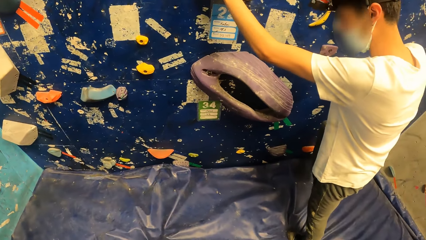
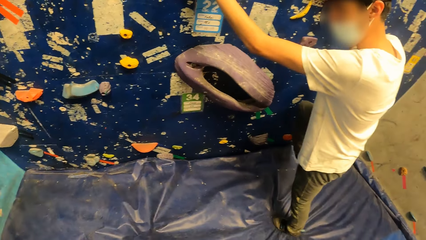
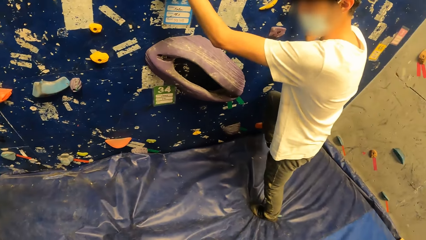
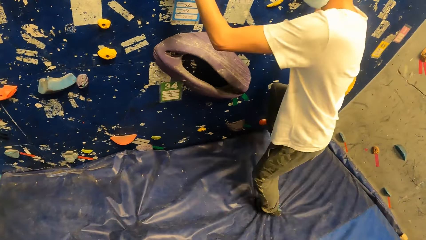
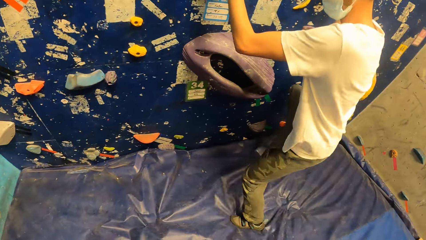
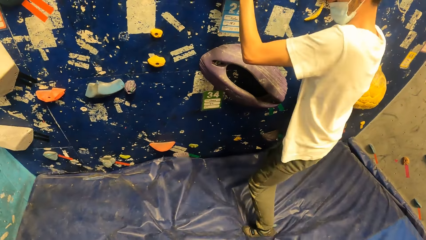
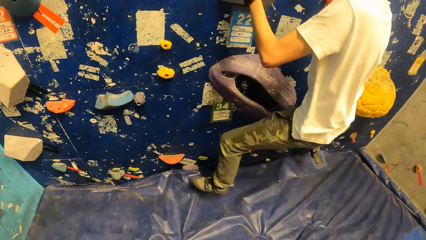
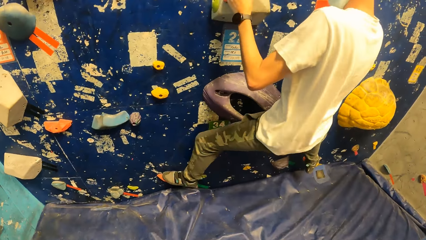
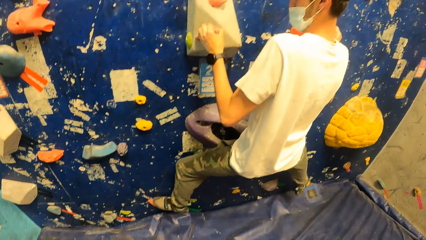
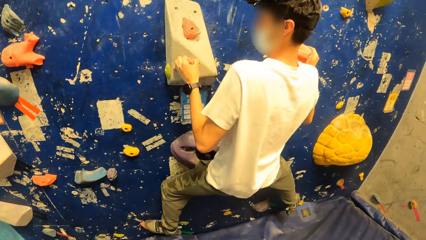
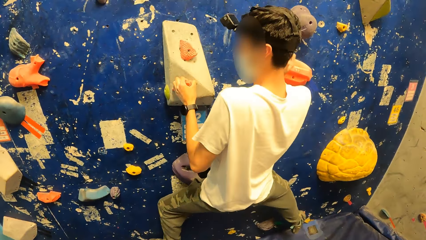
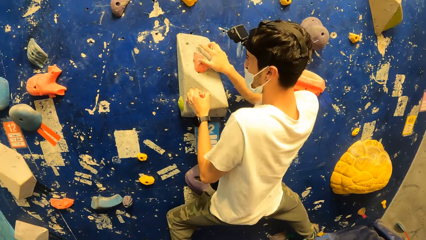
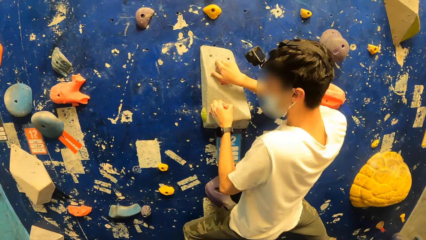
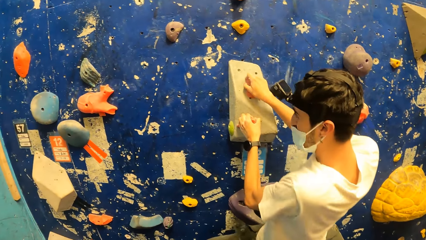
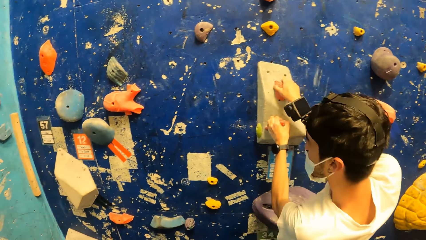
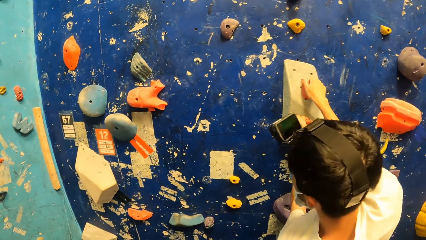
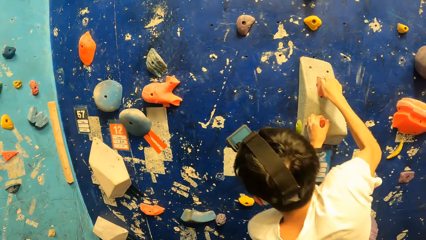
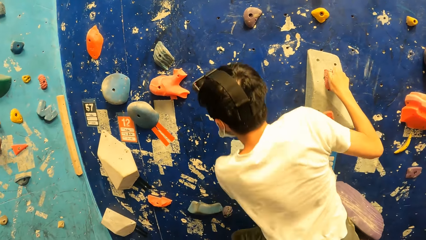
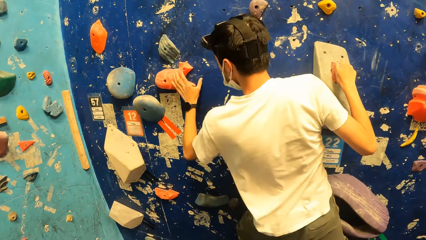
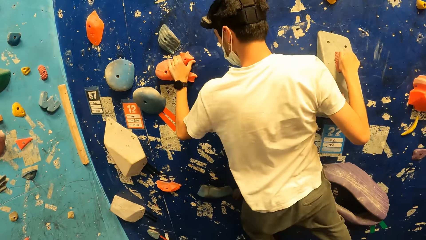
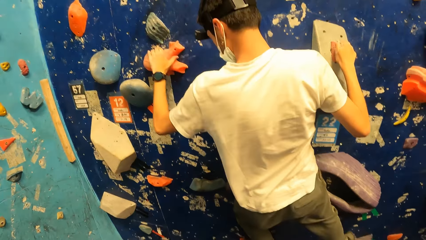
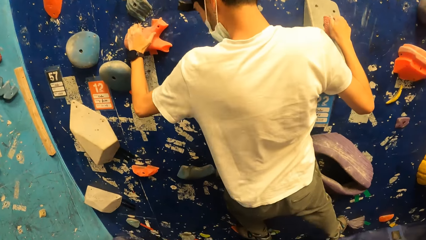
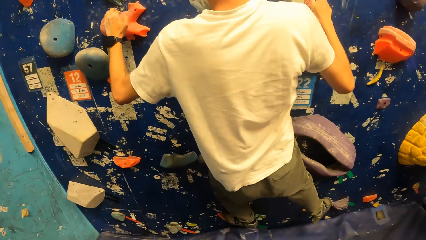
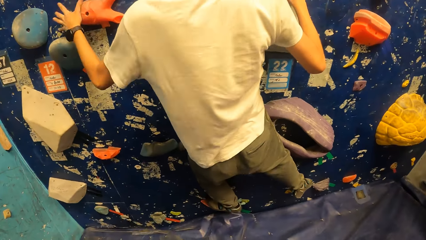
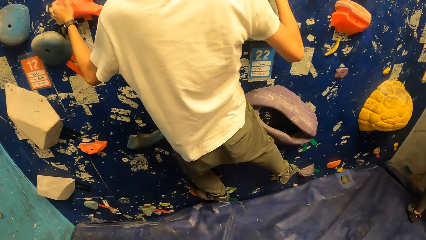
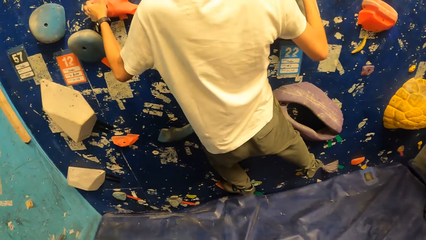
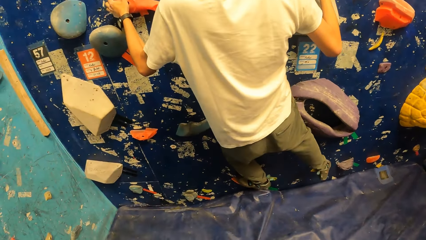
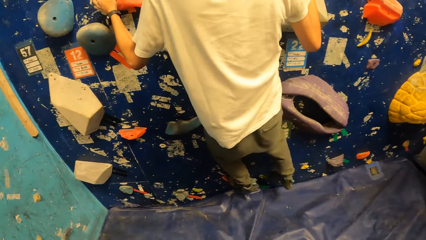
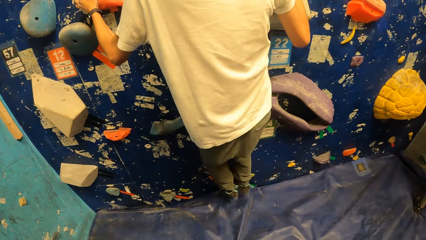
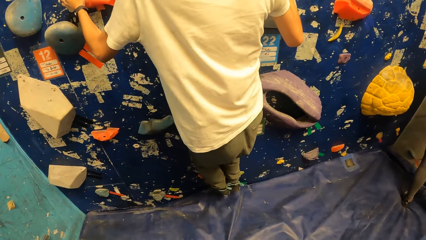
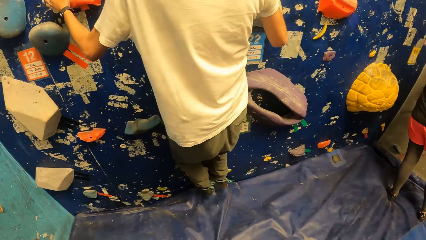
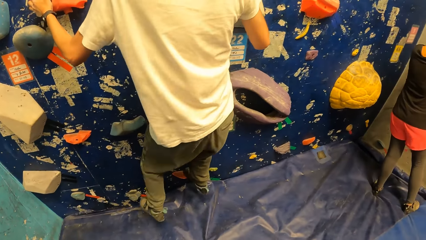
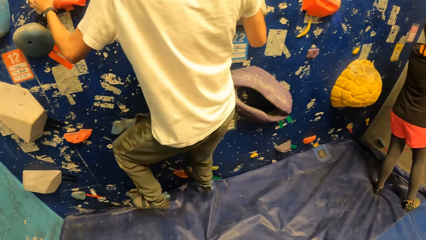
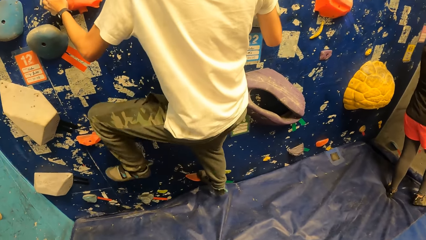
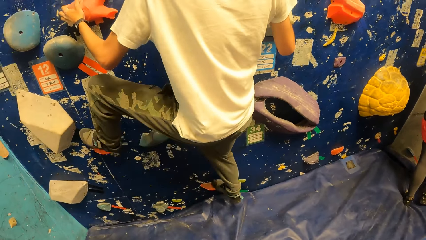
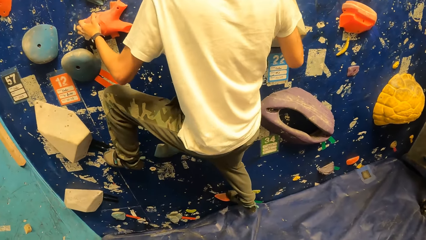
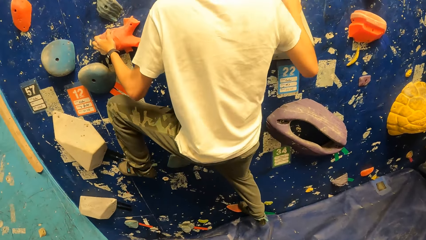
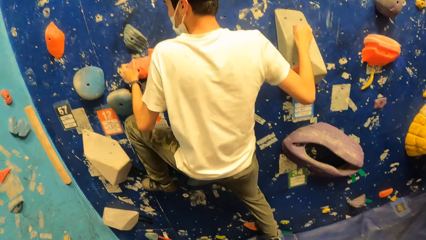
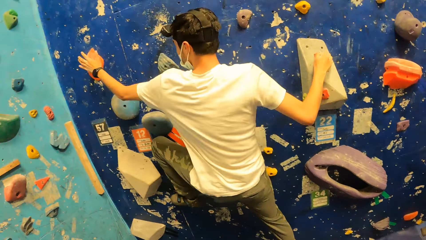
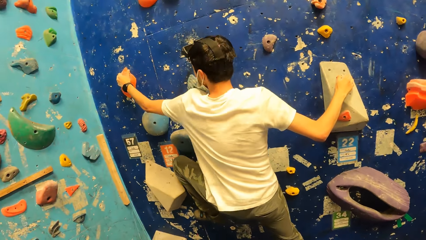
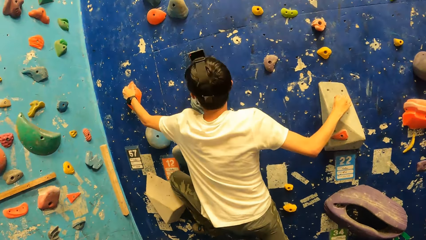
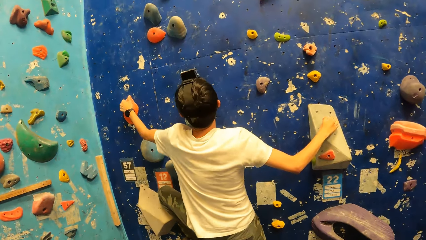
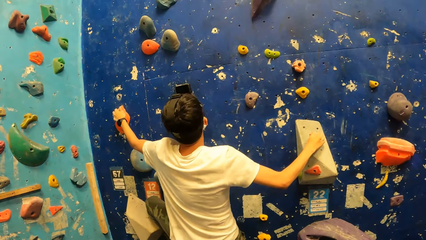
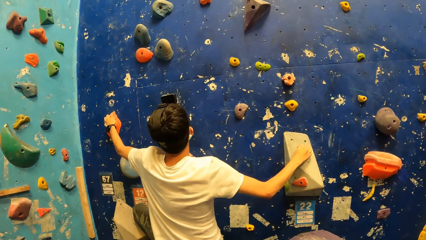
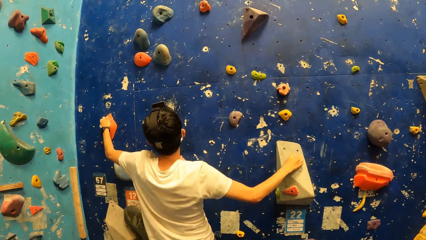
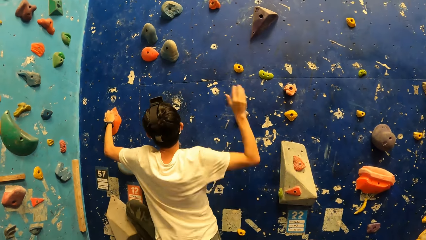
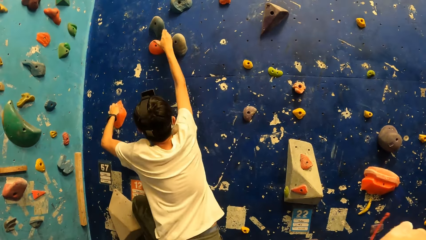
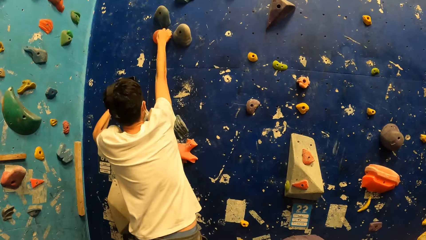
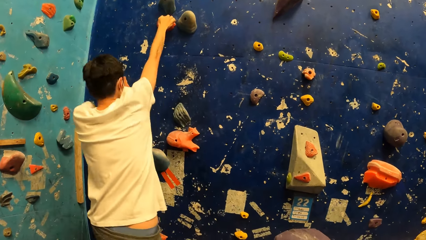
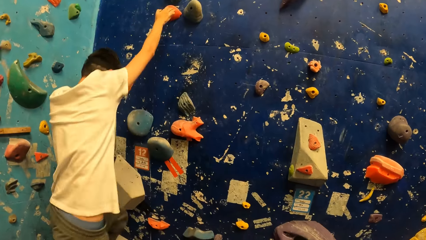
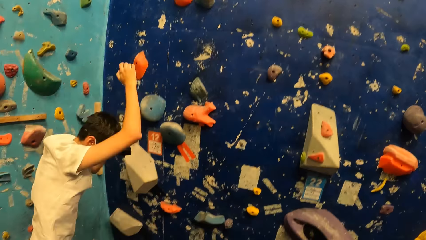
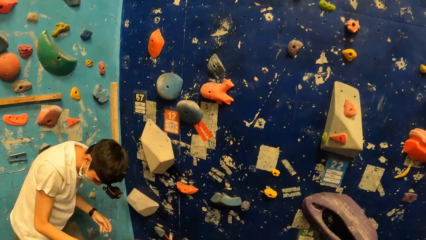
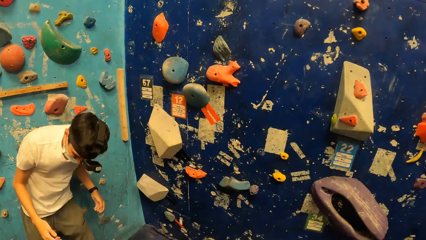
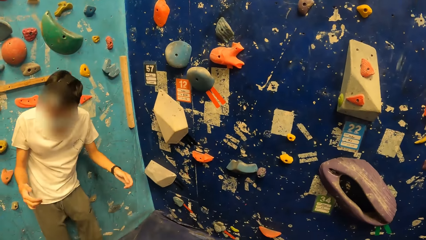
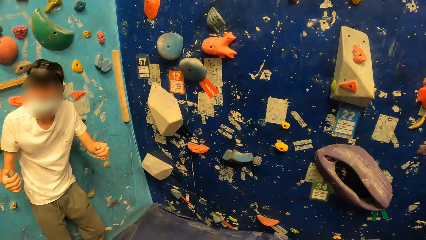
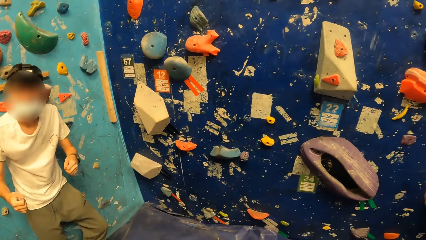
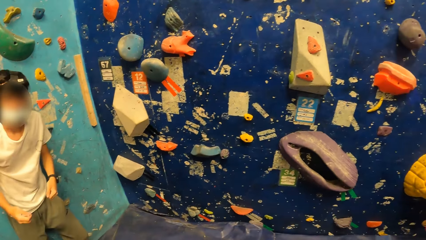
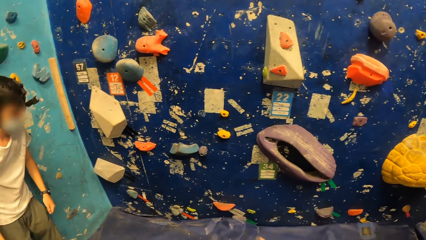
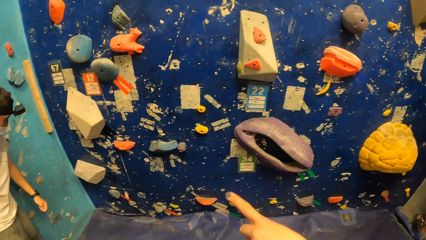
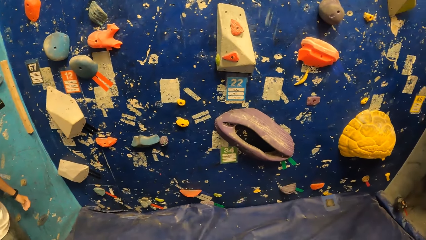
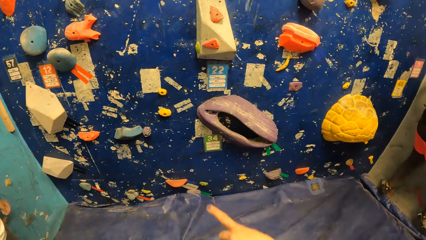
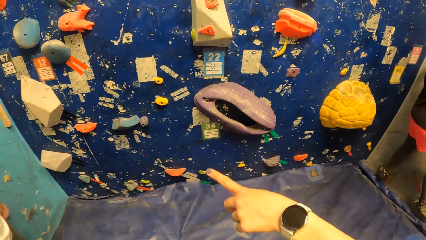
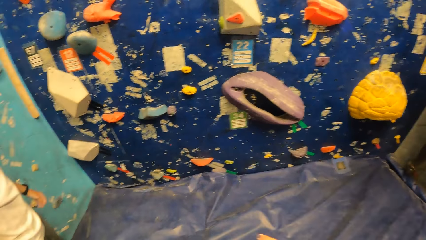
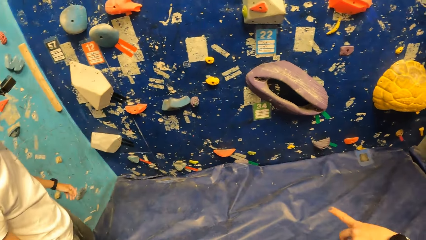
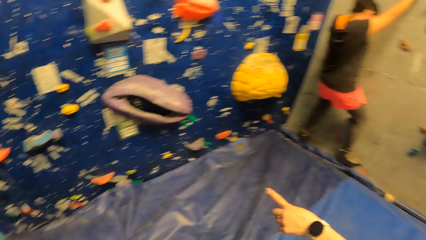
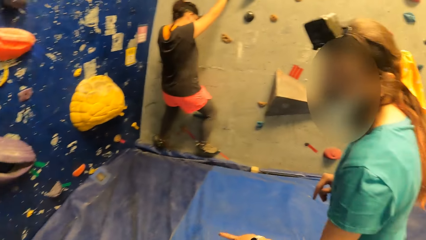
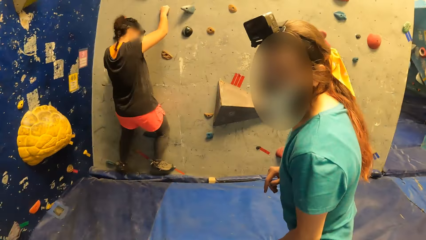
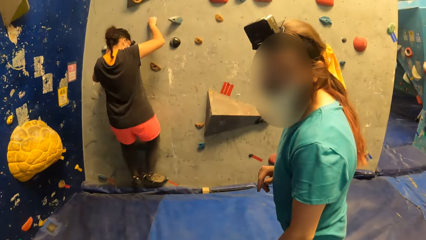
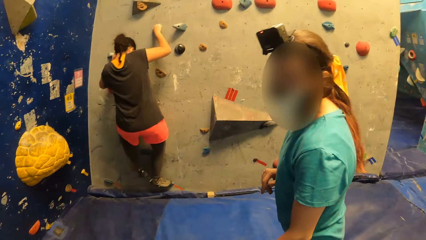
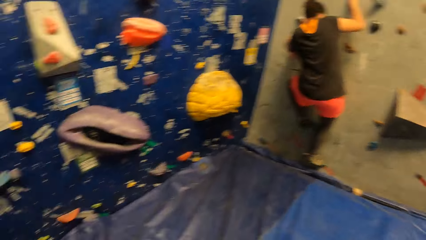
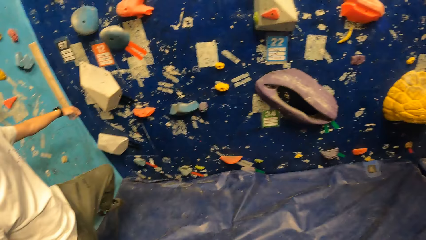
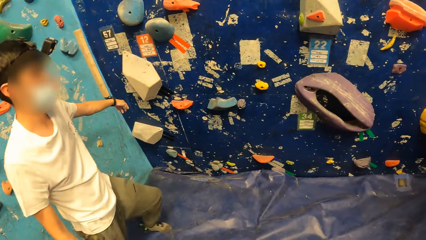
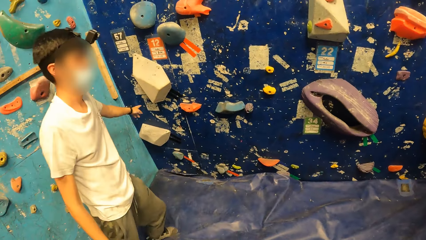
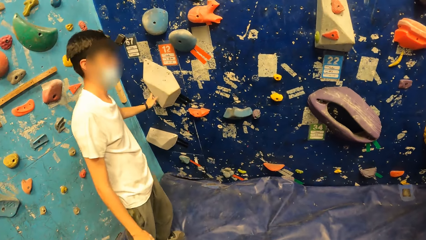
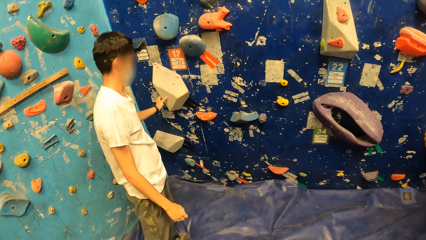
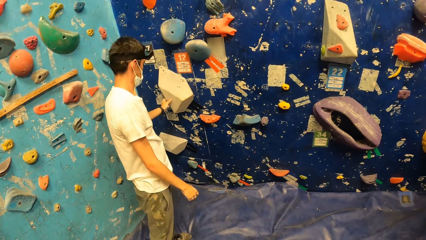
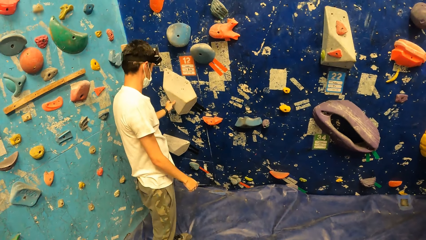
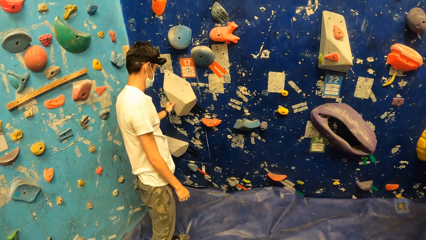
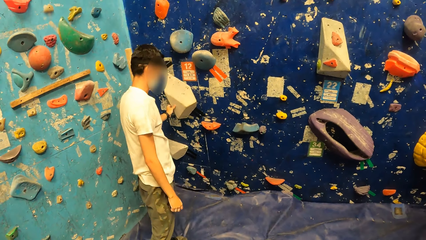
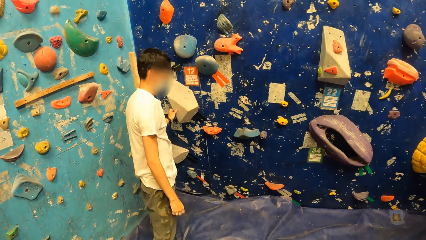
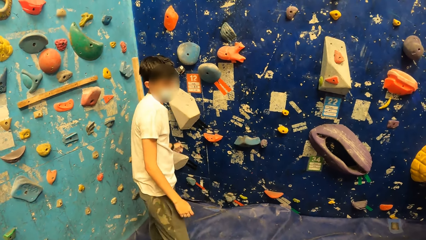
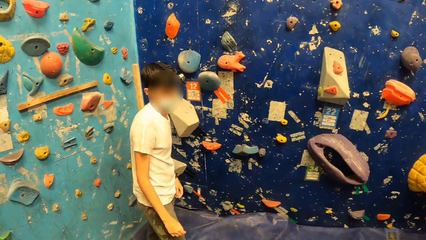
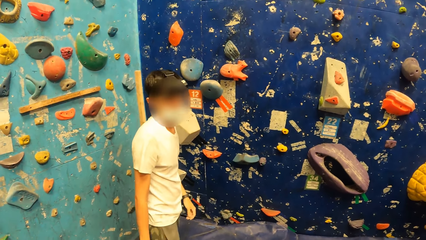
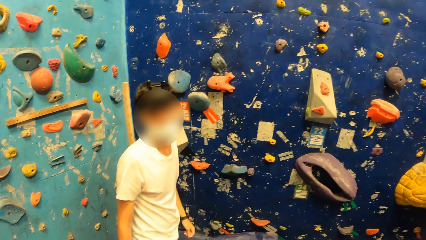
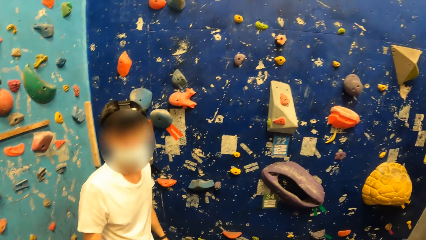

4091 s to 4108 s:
A woman holds a climbing hold with both hands. A man jumps down from the bouldering wall onto the crash pad. The camera wearer interacts with another woman. The first woman climbs the bouldering wall with both hands. The camera wearer points a finger. The man touches a climbing hold on the bouldering wall with his left hand.
